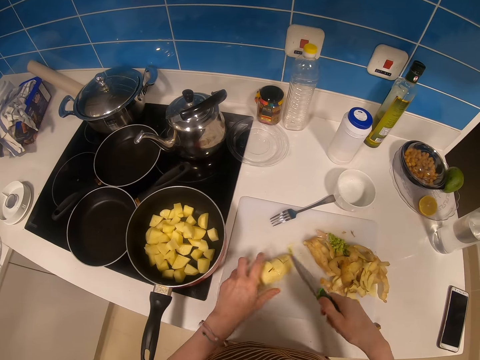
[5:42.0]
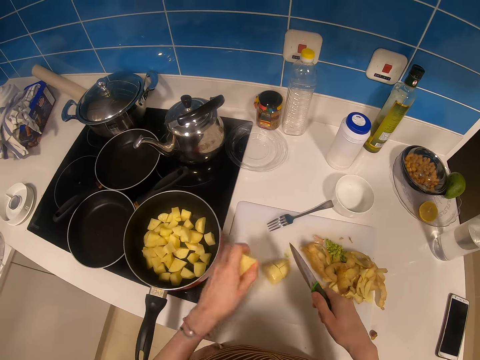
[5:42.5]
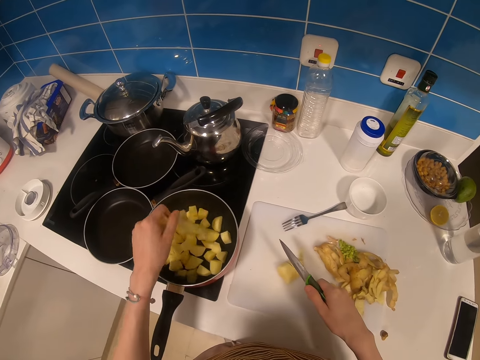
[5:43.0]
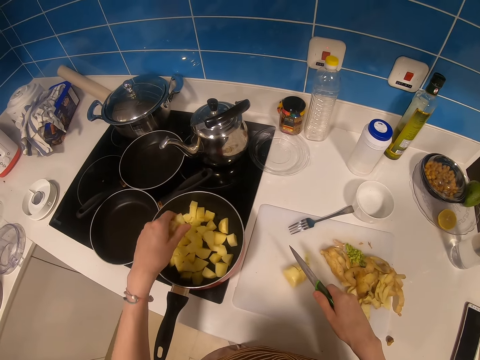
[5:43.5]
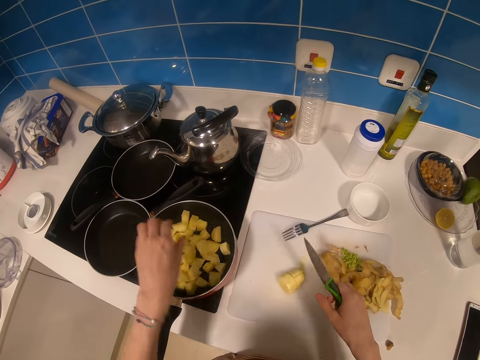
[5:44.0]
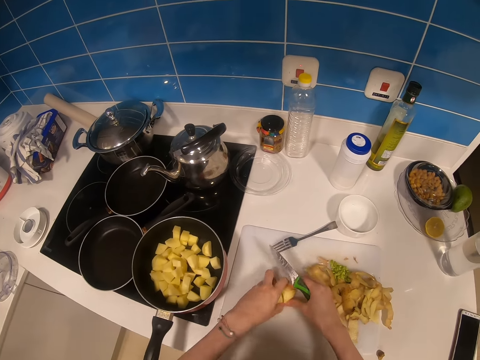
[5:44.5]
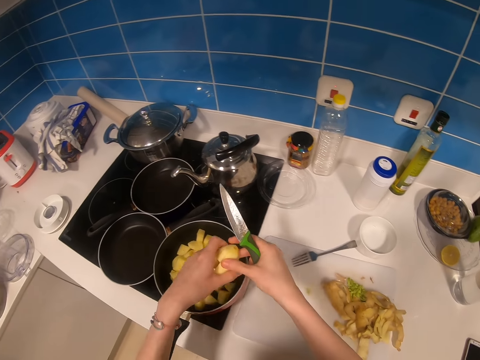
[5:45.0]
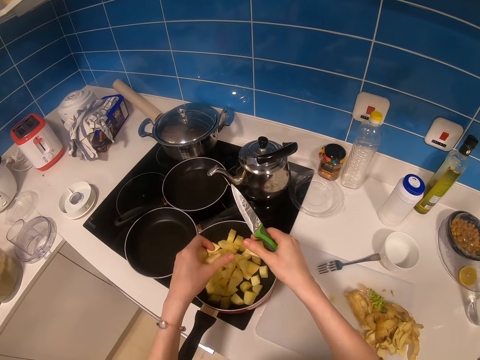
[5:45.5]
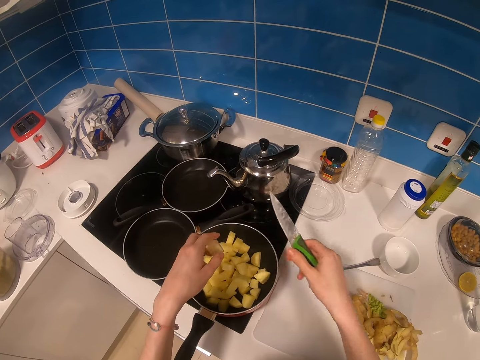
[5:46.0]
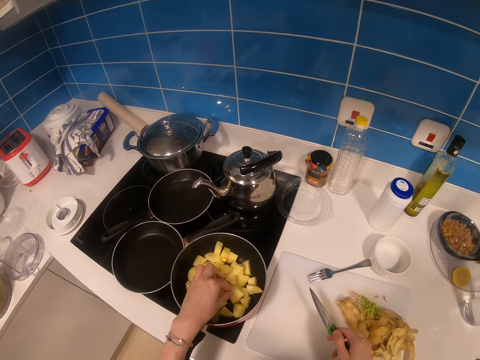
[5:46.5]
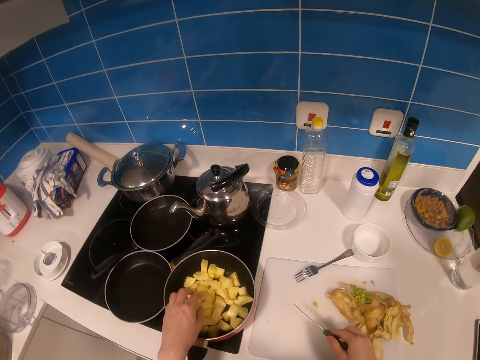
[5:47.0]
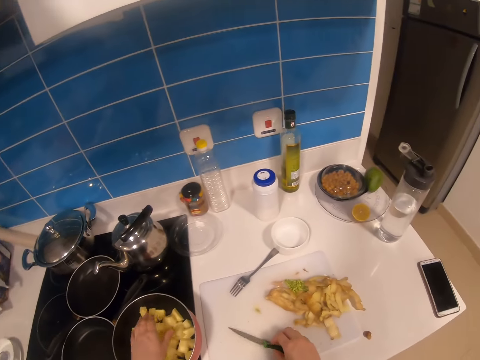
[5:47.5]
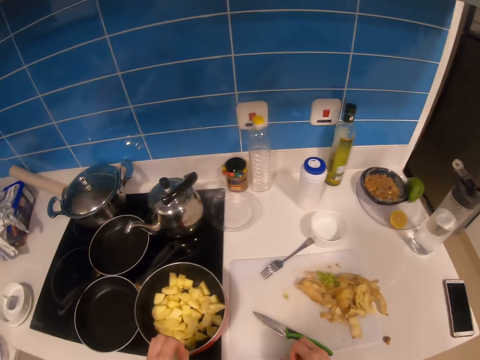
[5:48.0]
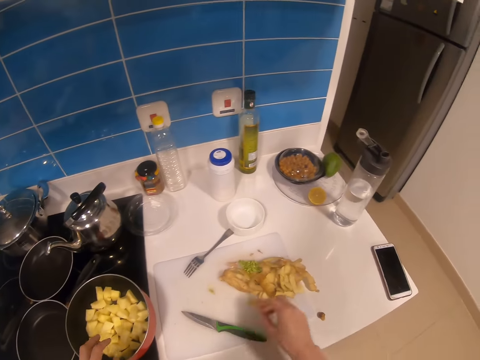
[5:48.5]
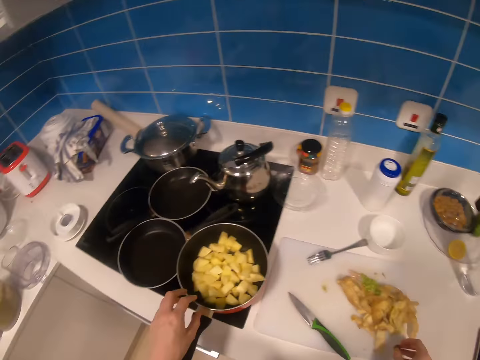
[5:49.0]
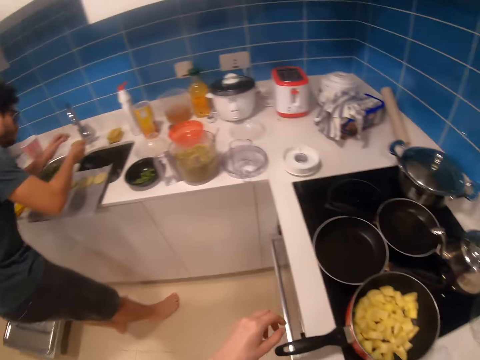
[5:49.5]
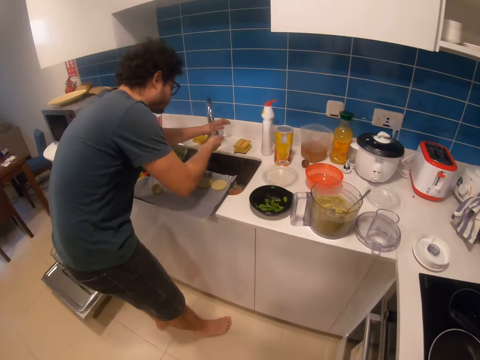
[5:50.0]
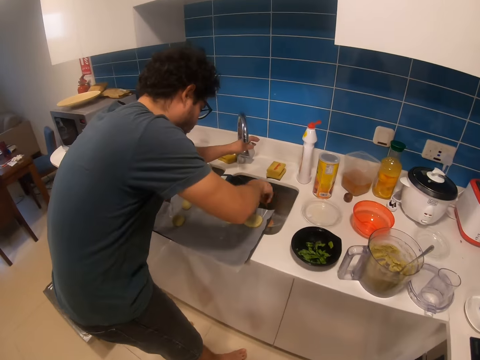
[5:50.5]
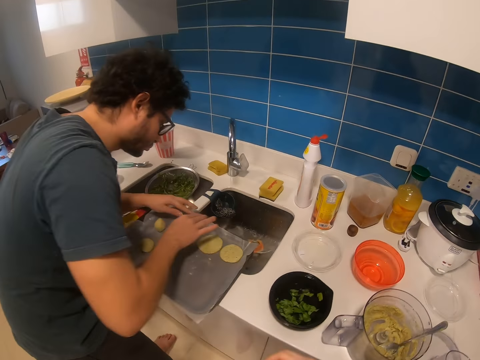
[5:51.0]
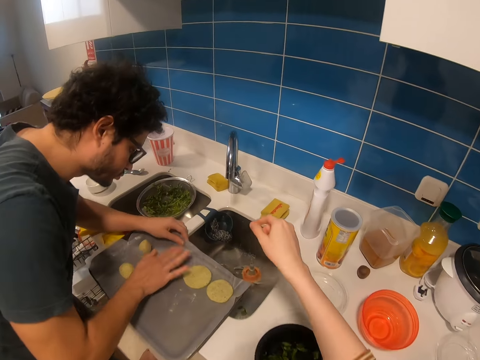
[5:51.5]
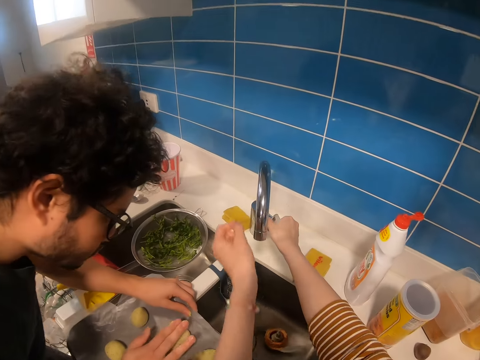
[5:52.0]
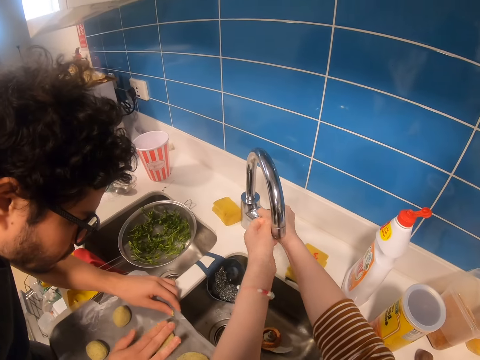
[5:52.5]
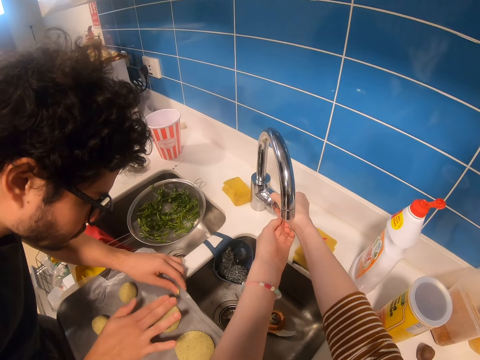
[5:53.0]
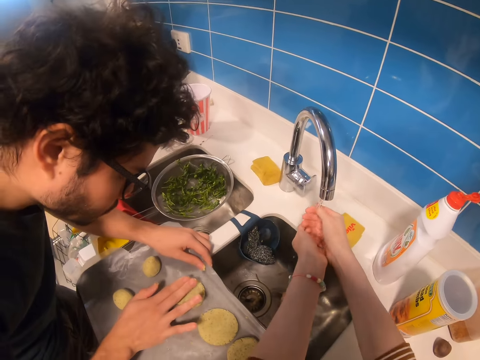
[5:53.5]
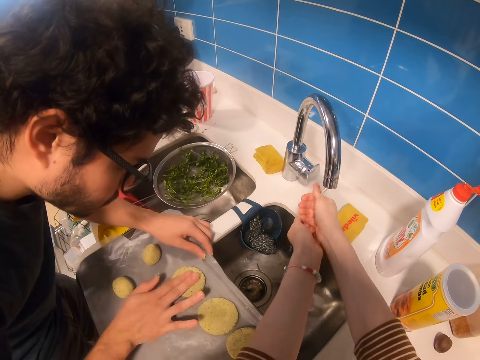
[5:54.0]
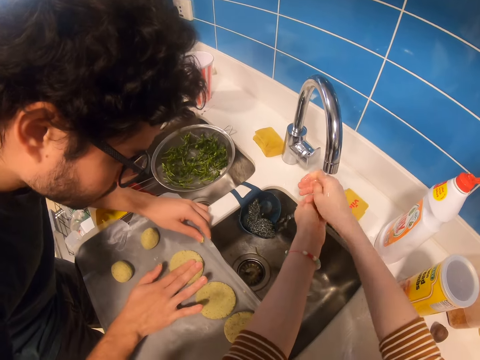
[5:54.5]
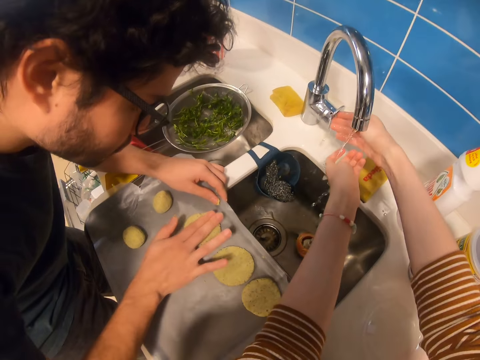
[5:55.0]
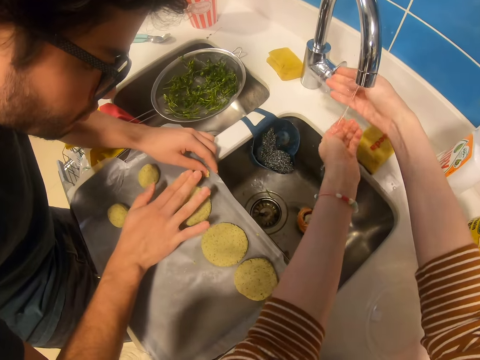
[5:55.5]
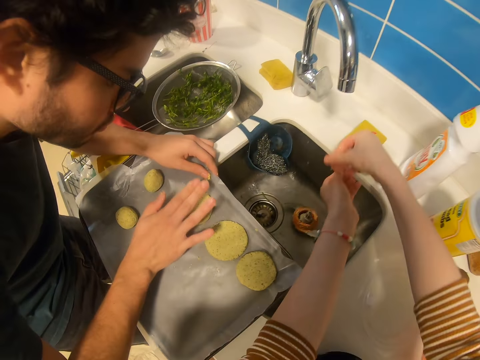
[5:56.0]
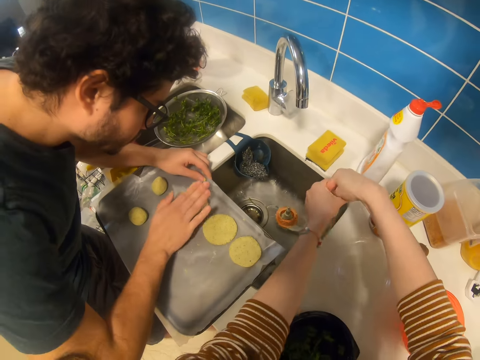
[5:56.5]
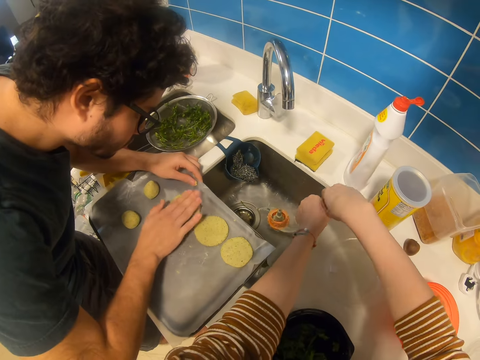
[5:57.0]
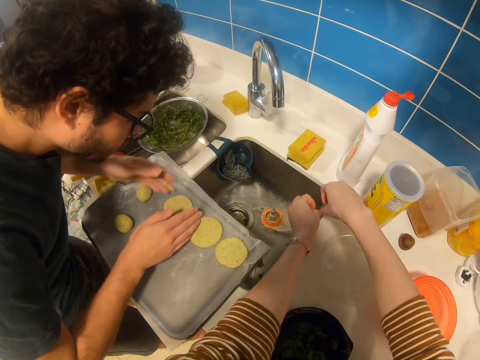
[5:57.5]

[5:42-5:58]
The camera wearer picks up the Irish potato slices. She places the Irish potato slices in the pan. She places the knife on a chopping board. She moves to the sink. She adjusts the tap. She opens the tap. She washes her hands in the sink. A person presses the doughs in the tray. The camera wearer closes the tap.

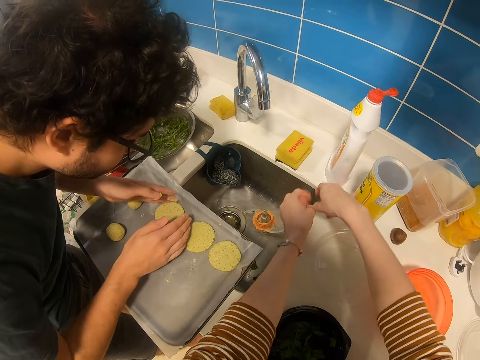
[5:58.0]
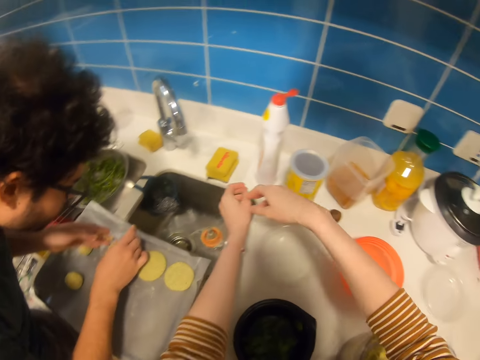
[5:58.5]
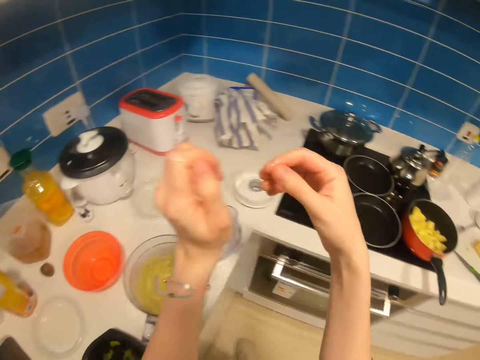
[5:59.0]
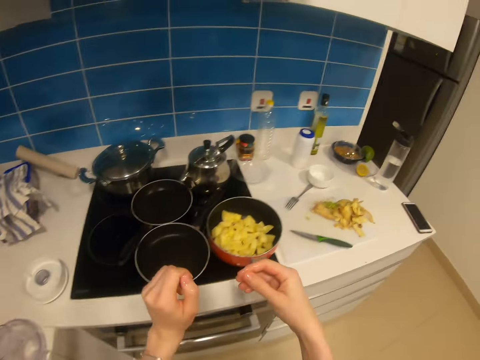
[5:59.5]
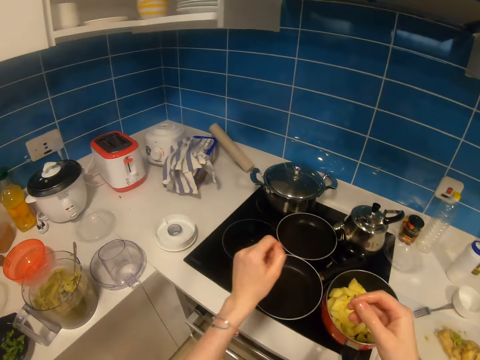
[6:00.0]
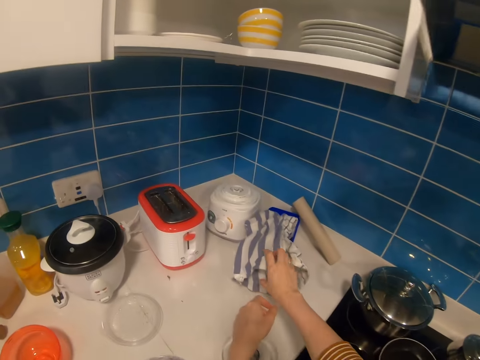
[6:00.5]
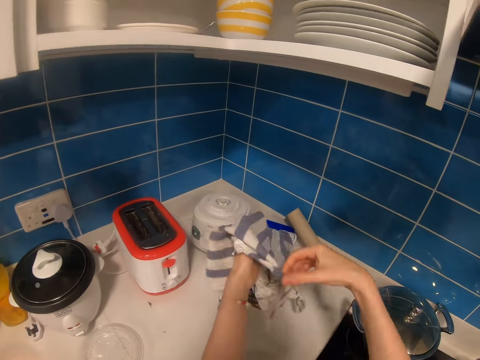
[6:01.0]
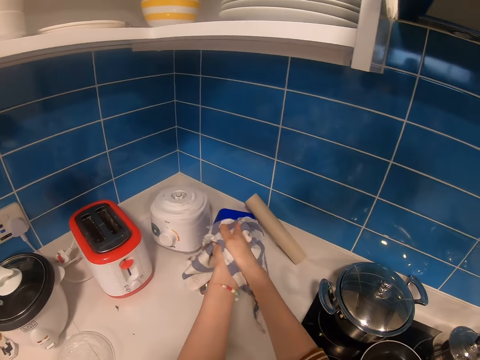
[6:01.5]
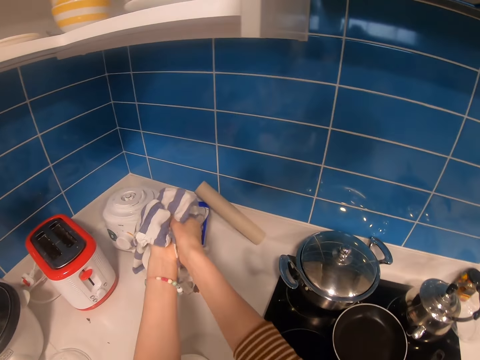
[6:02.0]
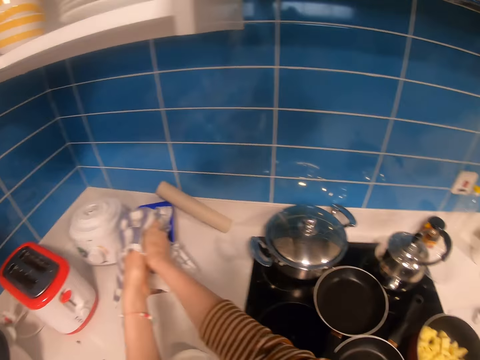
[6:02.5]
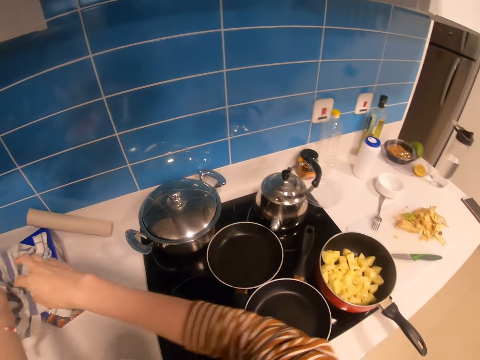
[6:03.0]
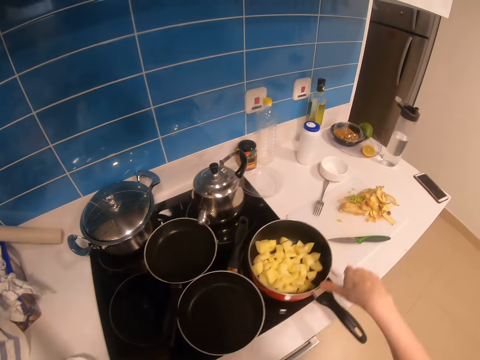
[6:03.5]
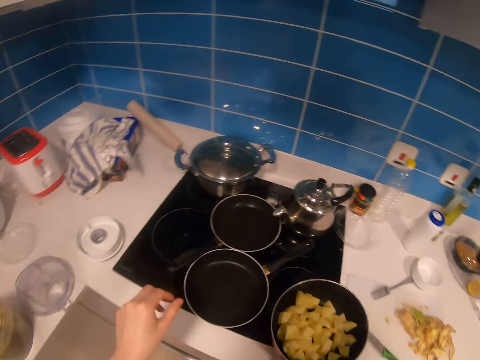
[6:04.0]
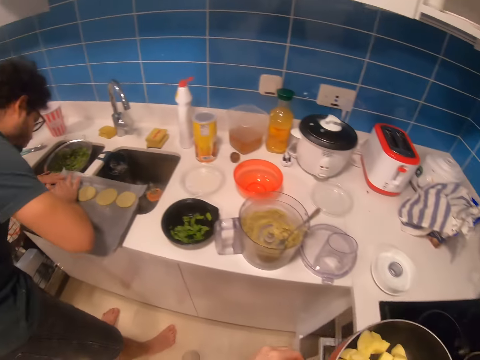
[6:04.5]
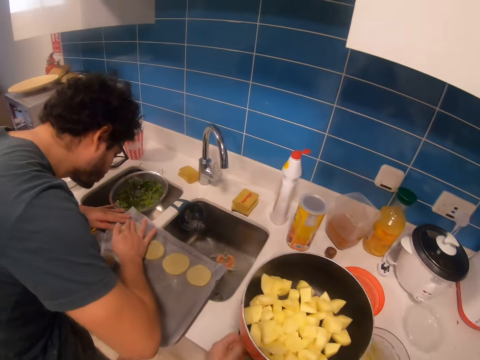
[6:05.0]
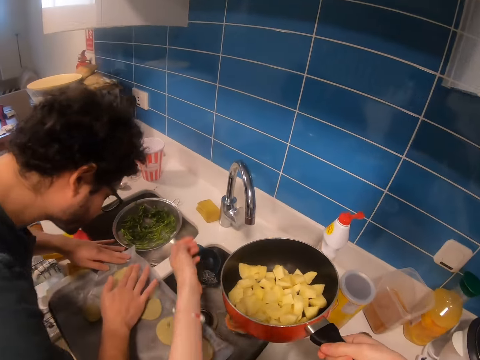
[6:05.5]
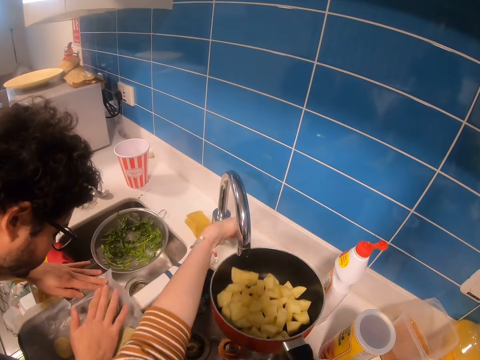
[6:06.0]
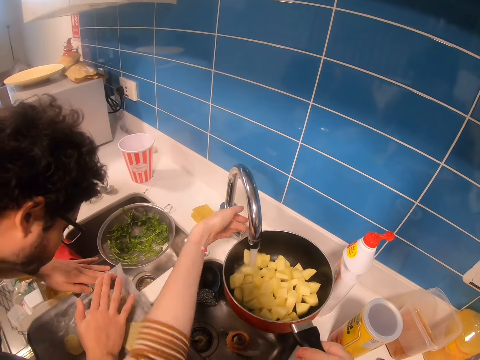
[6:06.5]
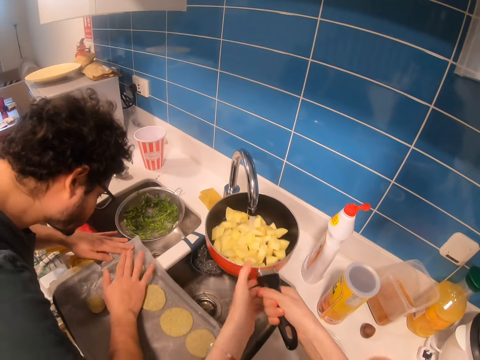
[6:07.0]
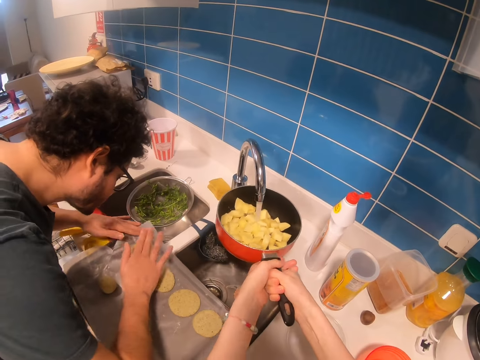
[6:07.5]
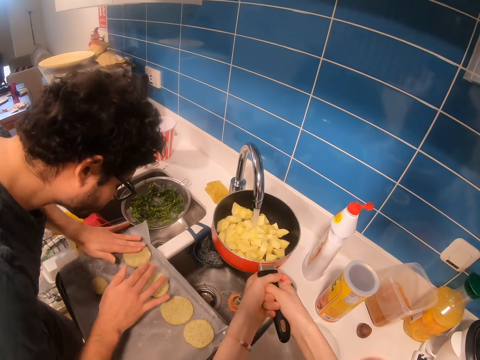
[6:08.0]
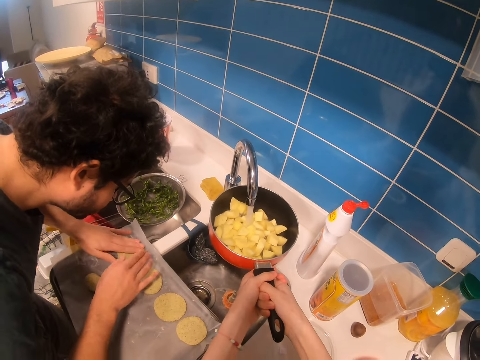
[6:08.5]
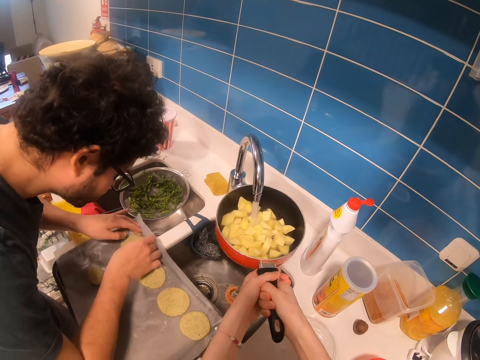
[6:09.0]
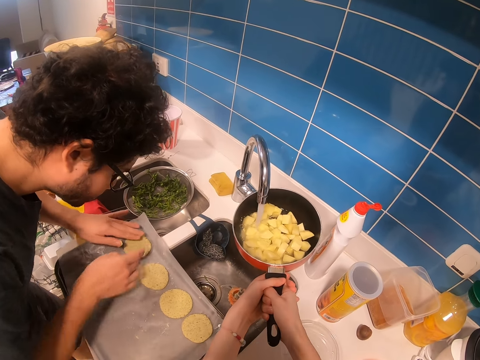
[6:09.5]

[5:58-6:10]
The camera wearer moves back to the cooker. She dries her hands with a towel. She picks up the pan with the Irish potatoes. She moves to the sink. She opens the tap. She puts water in the pan.
